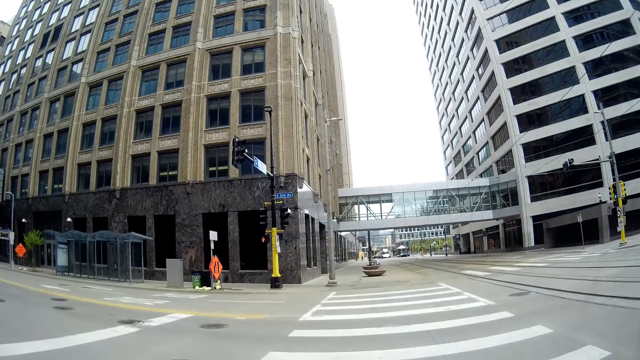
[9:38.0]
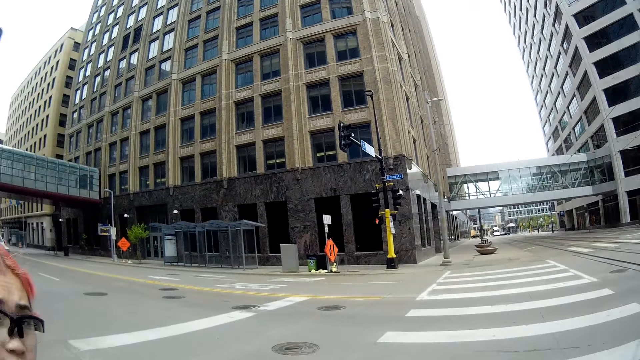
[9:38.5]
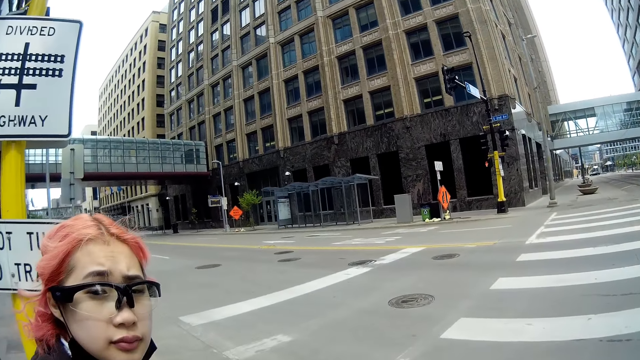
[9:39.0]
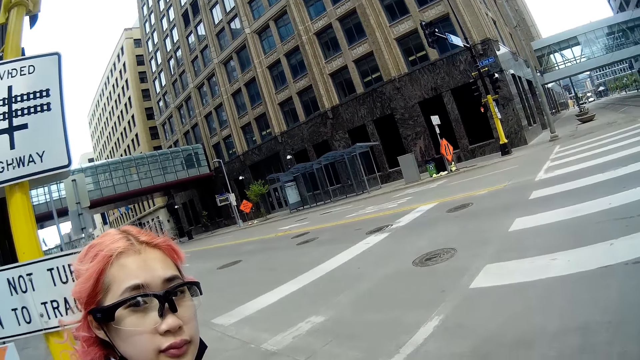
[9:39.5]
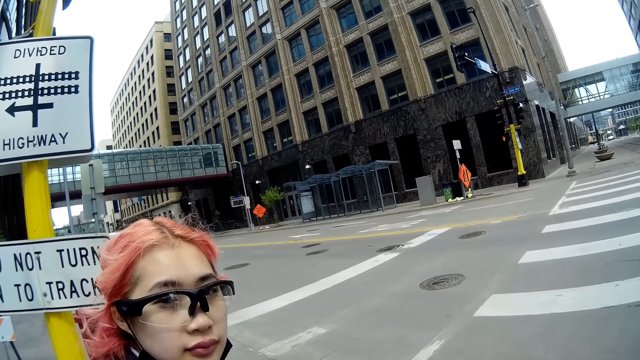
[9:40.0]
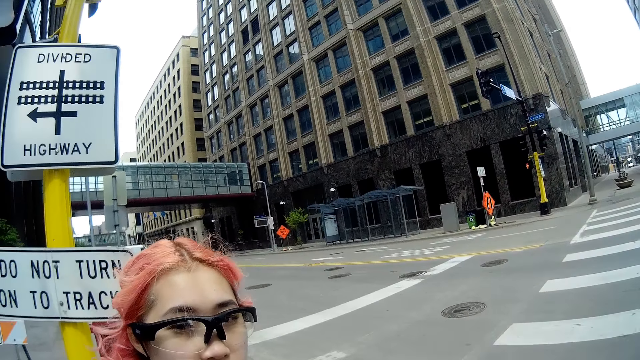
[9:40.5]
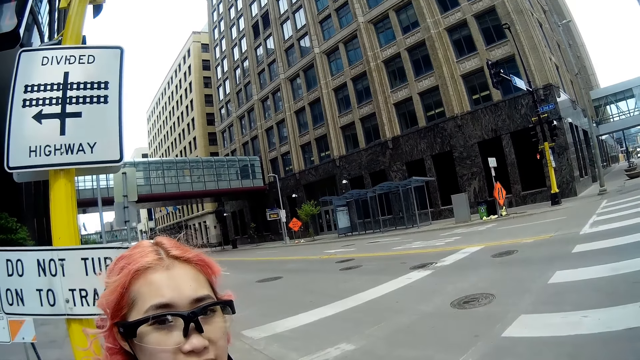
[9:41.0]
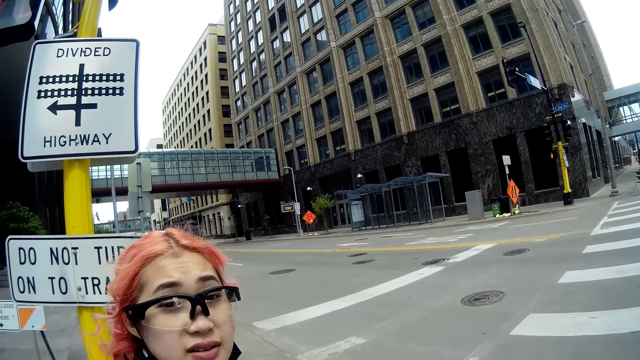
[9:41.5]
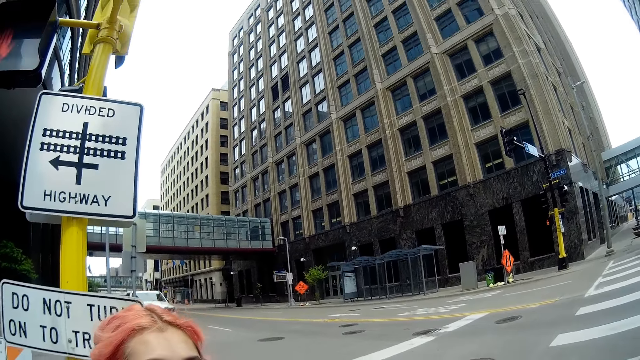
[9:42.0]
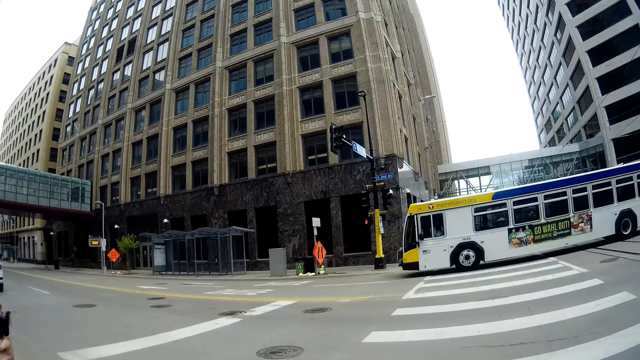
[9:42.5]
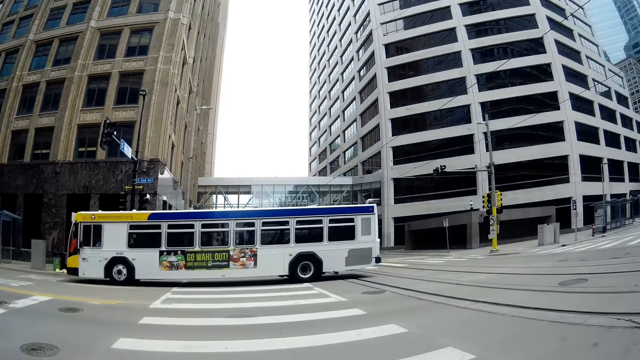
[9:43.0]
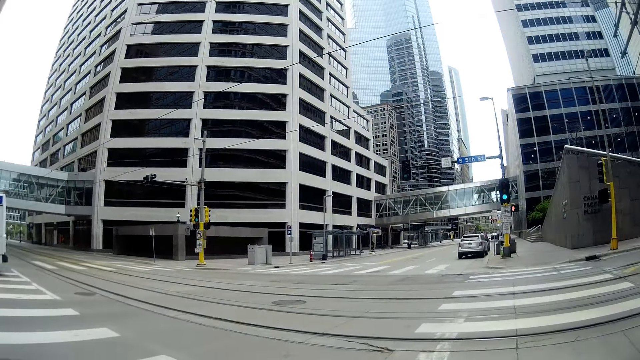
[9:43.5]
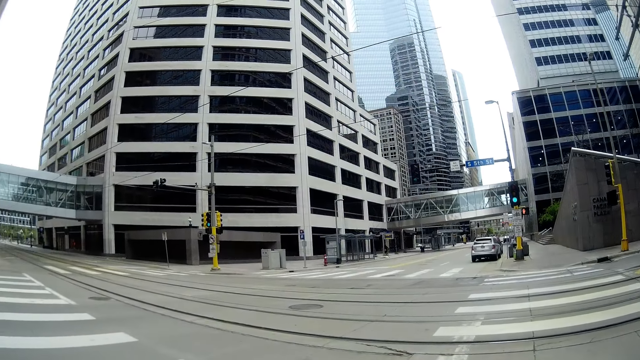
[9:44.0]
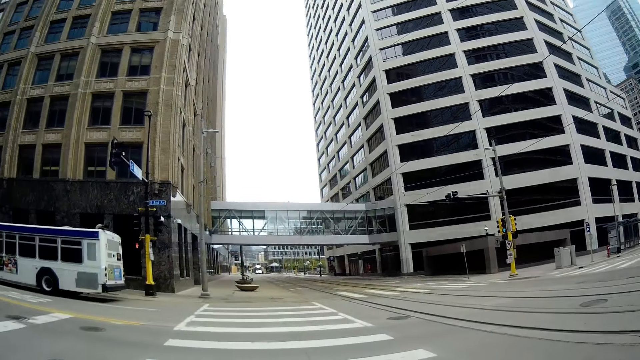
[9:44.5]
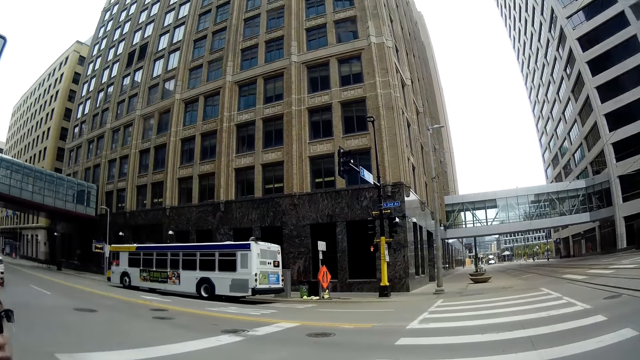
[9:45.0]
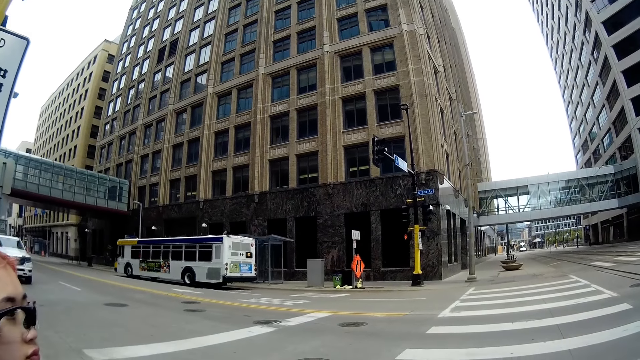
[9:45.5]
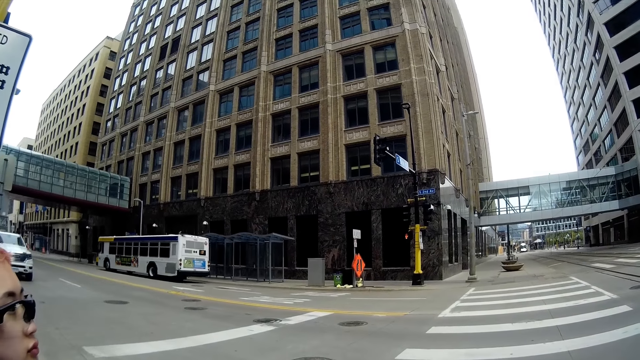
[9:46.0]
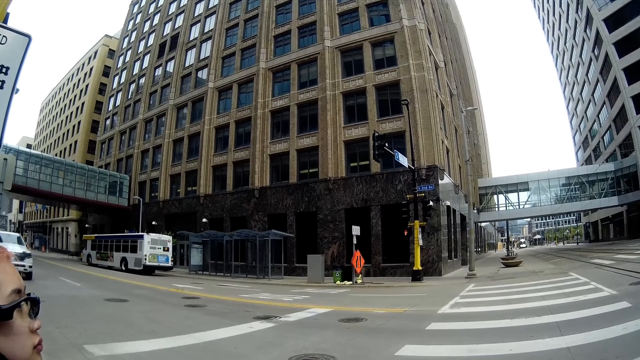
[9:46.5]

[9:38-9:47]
The camera wearer converses with a woman. The woman responds to the camera wearer. The camera wearer looks around the road.

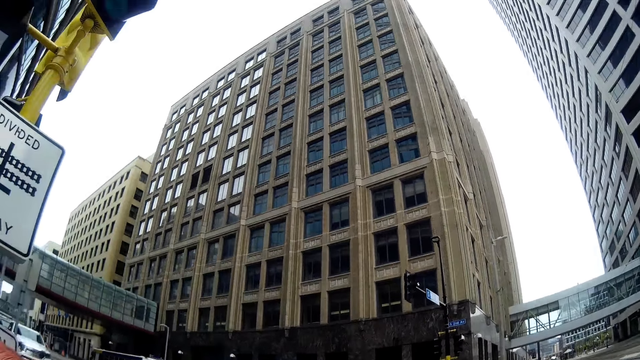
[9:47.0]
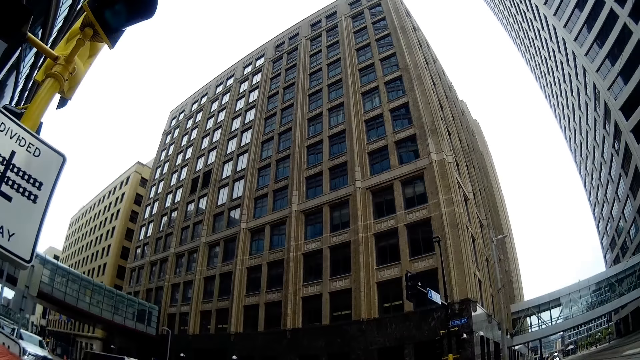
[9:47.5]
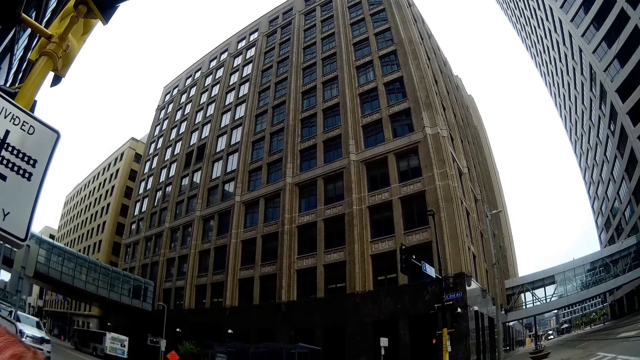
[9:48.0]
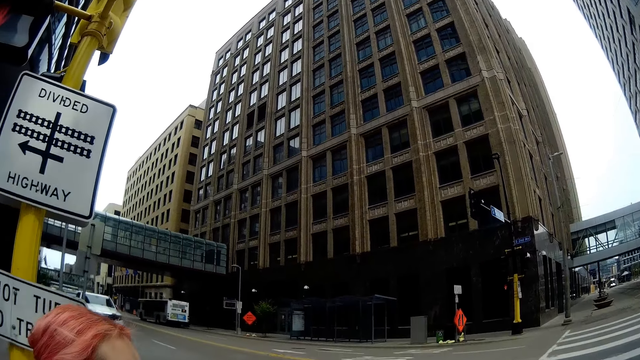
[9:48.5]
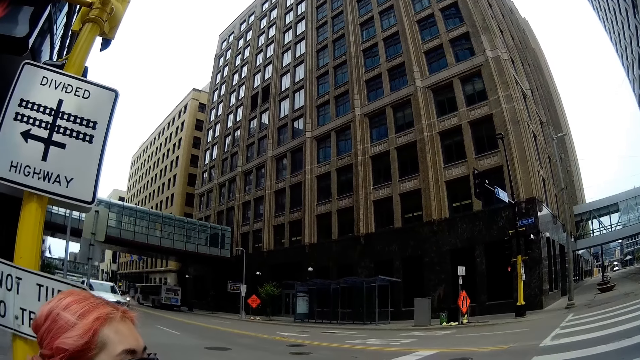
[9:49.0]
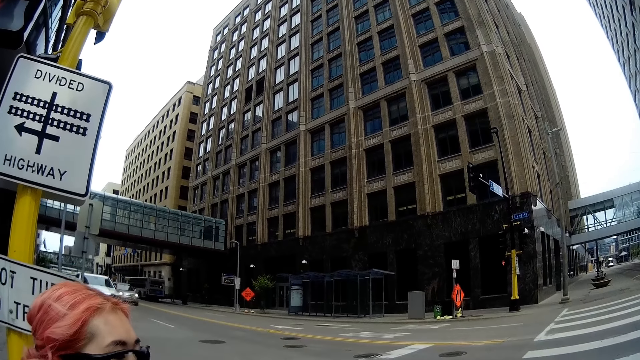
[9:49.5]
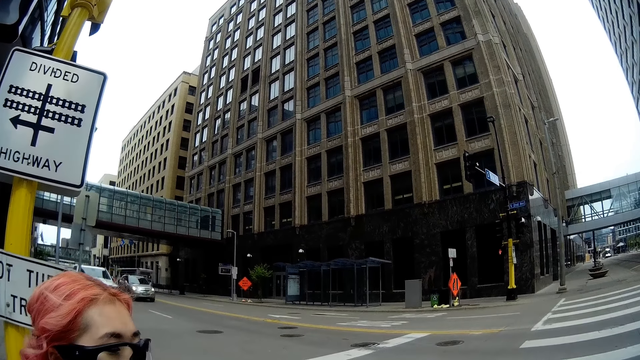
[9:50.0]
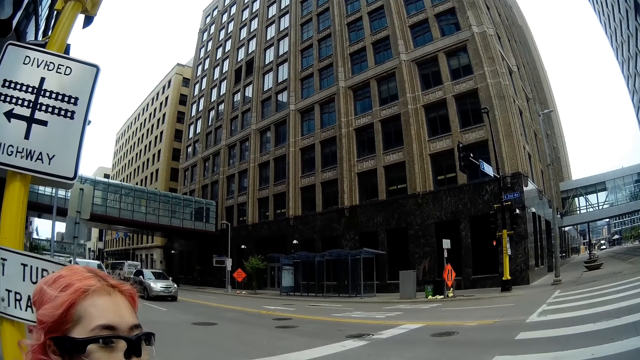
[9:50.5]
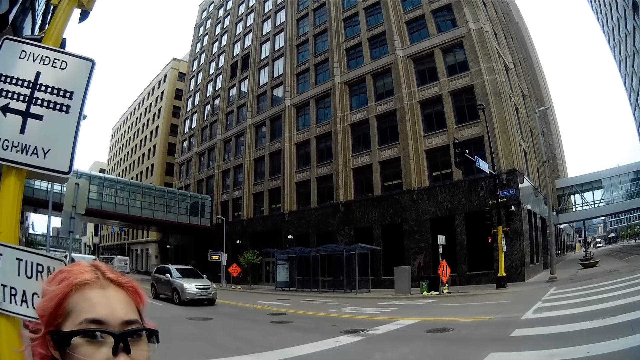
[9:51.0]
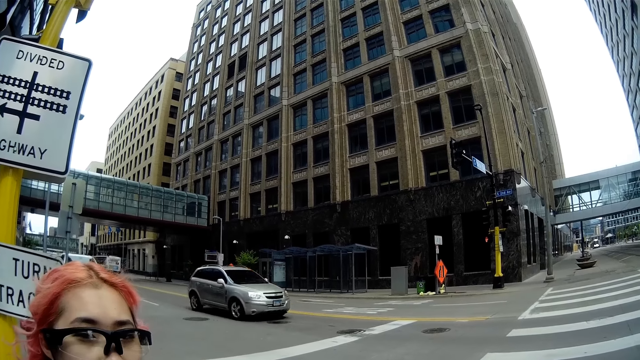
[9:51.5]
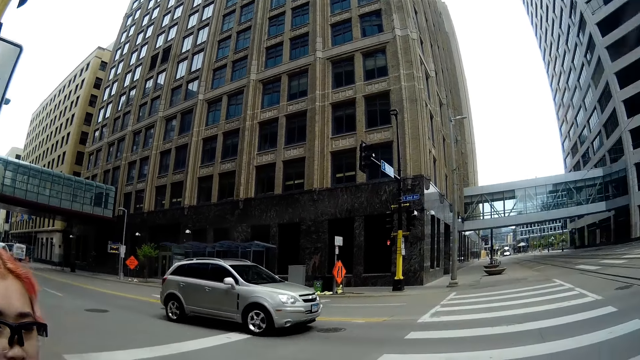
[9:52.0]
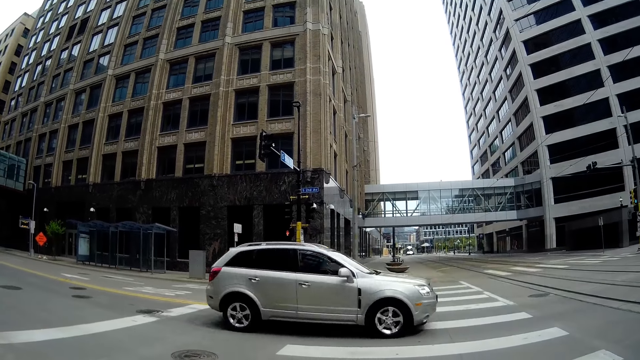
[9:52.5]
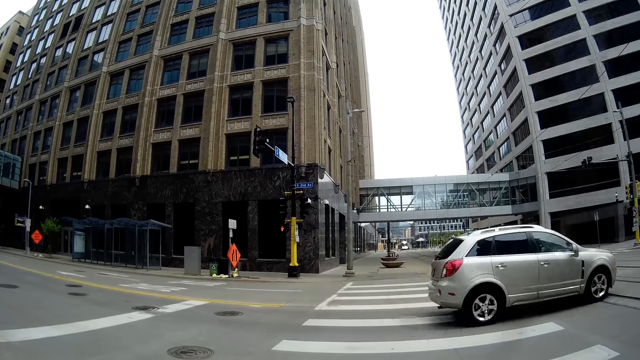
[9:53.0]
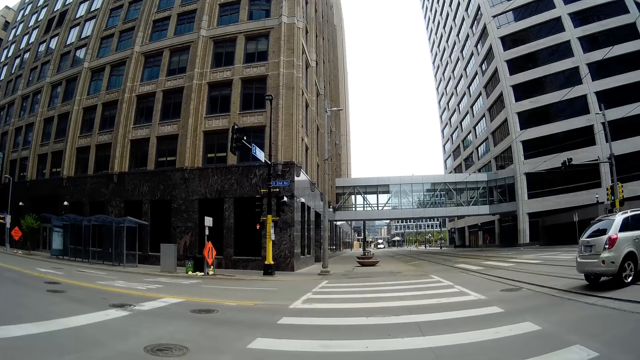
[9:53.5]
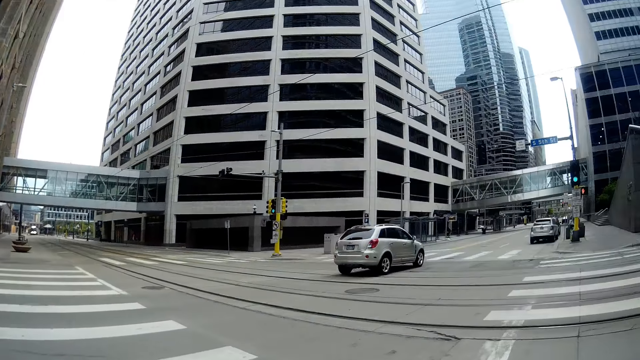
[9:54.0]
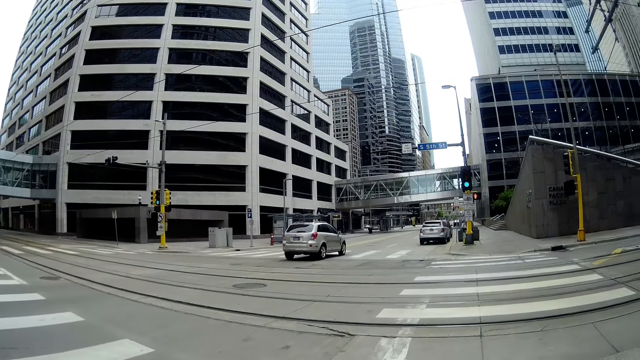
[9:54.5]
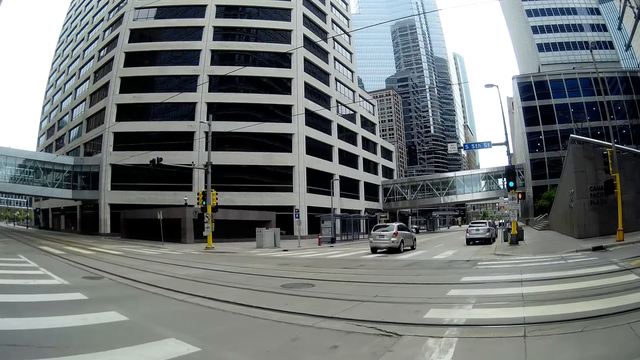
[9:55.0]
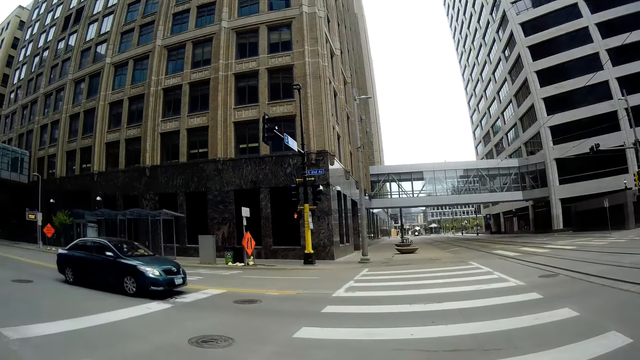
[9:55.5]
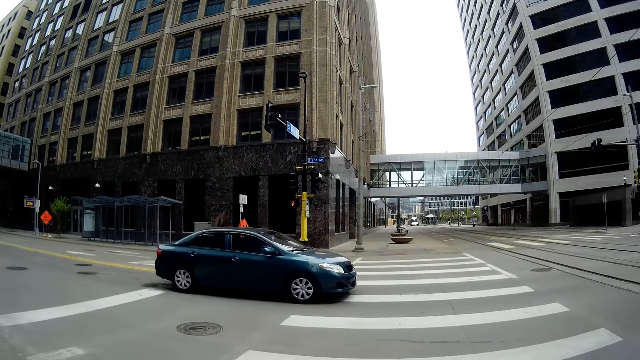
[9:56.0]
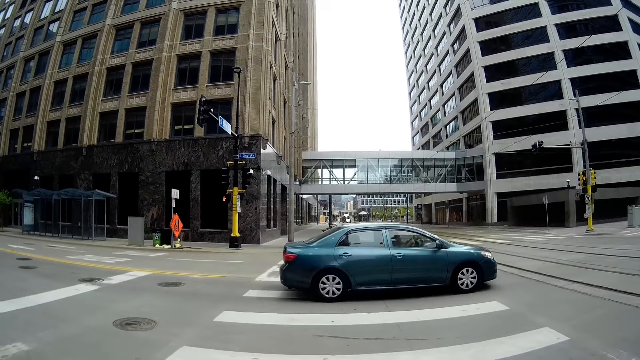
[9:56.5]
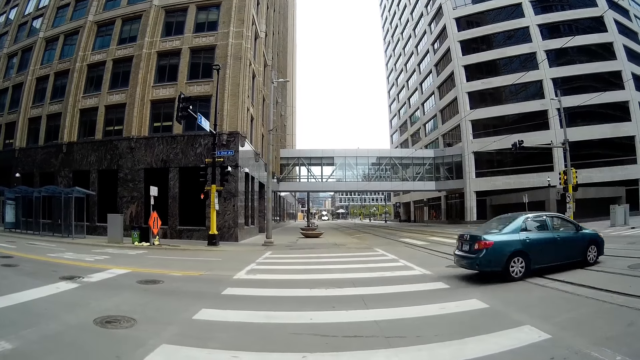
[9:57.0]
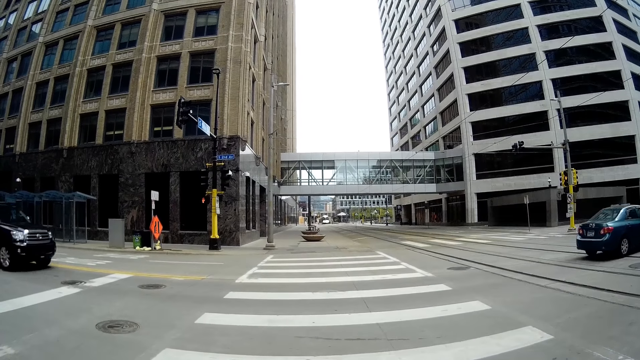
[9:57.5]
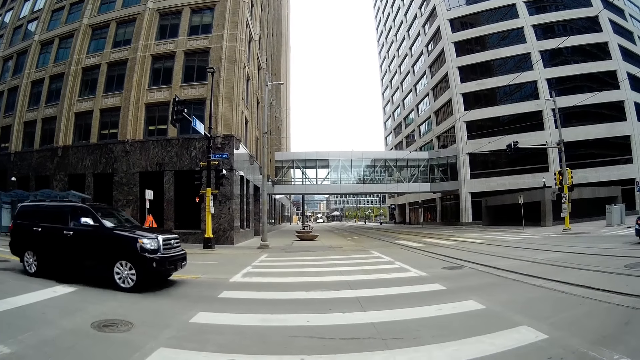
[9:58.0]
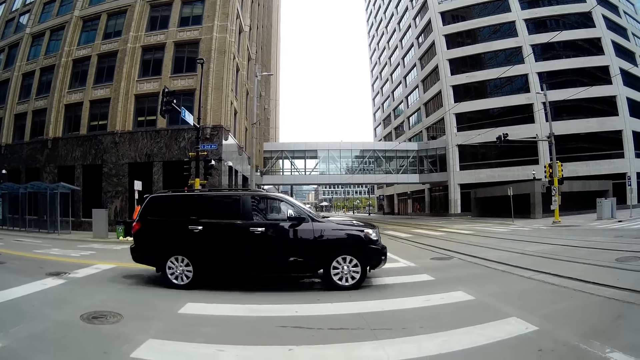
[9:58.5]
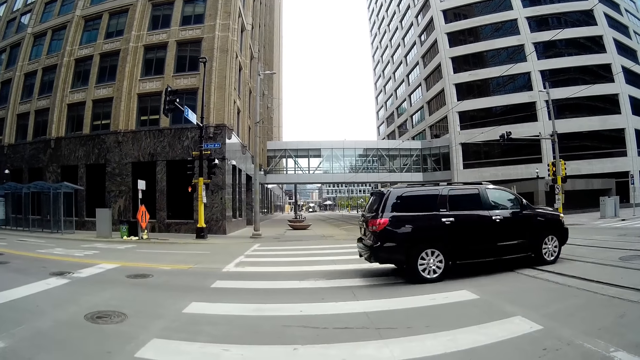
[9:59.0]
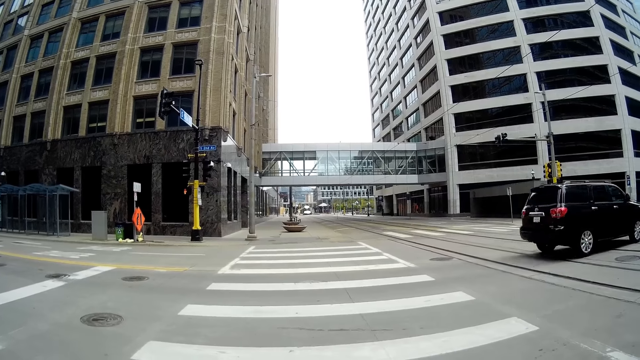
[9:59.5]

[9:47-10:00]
The camera wearer looks around the buildings. They look around the road.
